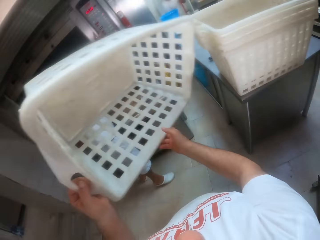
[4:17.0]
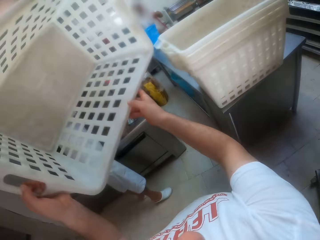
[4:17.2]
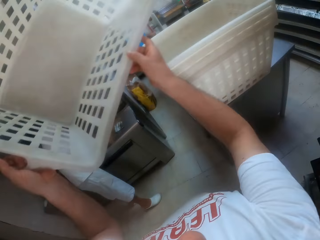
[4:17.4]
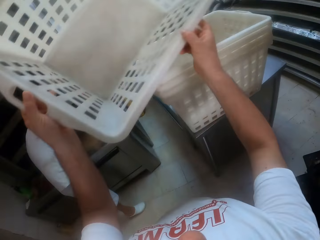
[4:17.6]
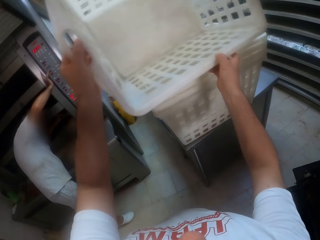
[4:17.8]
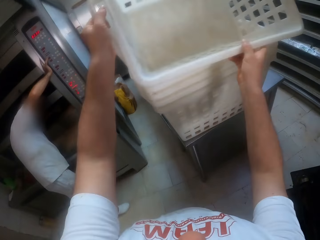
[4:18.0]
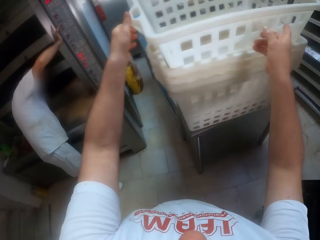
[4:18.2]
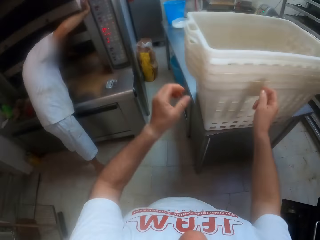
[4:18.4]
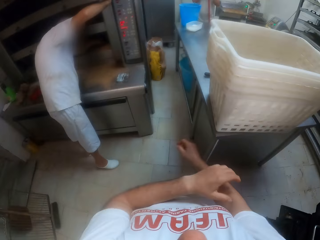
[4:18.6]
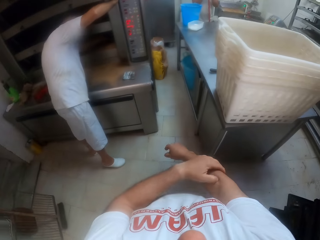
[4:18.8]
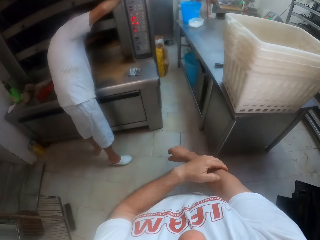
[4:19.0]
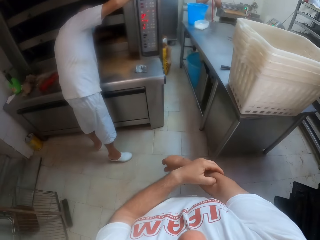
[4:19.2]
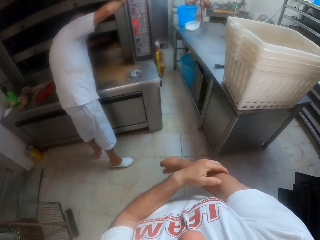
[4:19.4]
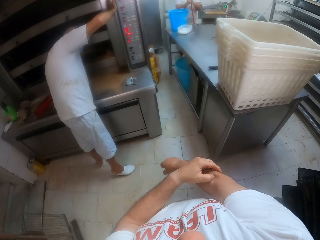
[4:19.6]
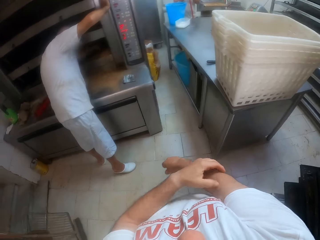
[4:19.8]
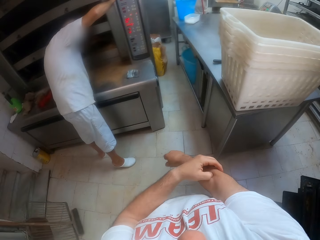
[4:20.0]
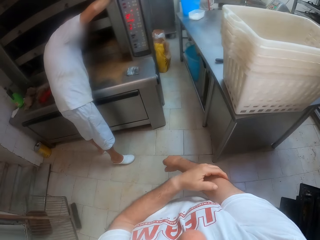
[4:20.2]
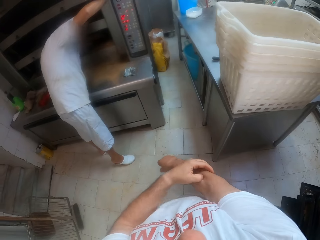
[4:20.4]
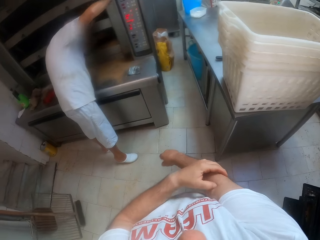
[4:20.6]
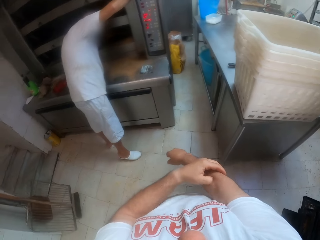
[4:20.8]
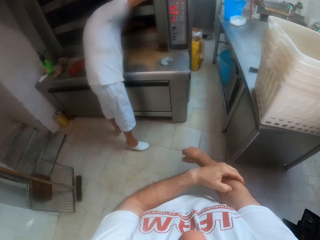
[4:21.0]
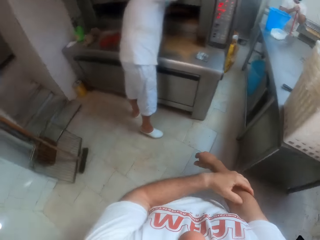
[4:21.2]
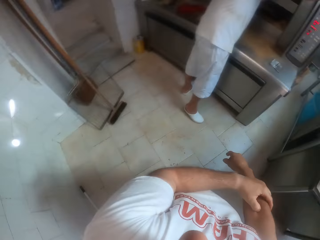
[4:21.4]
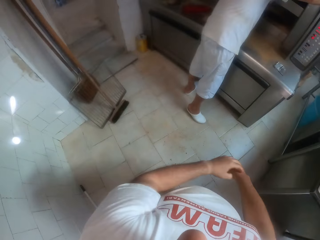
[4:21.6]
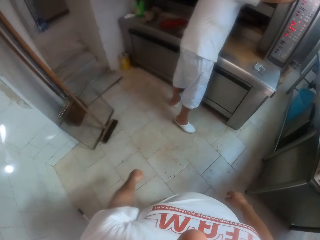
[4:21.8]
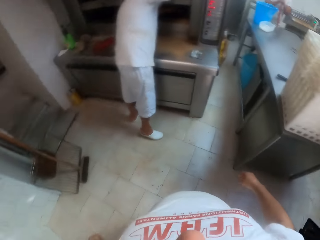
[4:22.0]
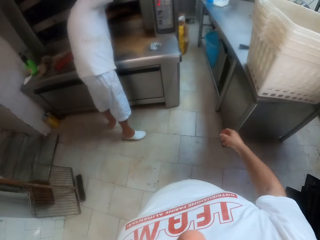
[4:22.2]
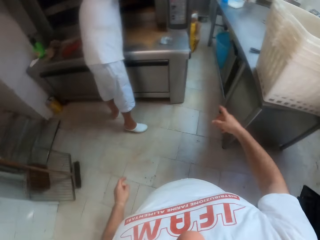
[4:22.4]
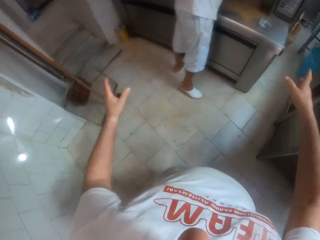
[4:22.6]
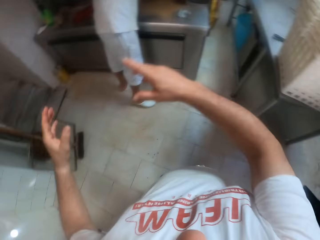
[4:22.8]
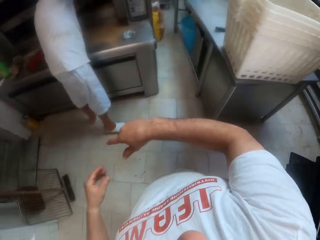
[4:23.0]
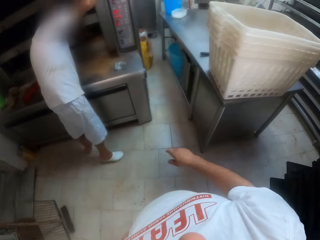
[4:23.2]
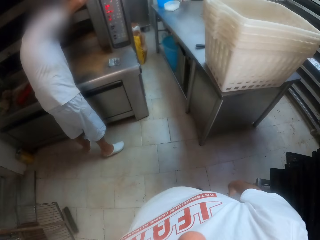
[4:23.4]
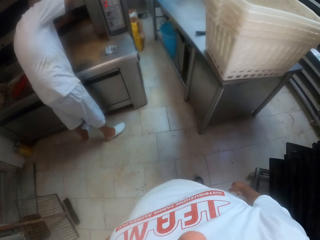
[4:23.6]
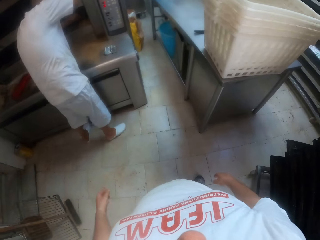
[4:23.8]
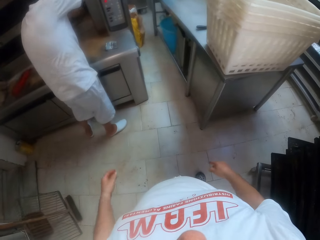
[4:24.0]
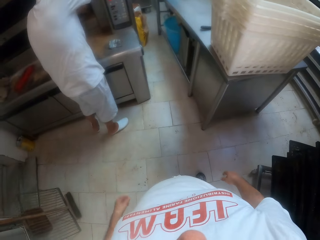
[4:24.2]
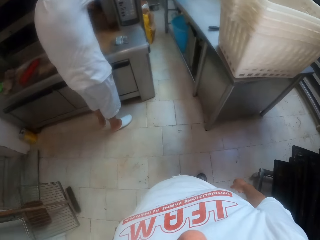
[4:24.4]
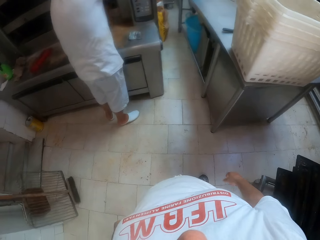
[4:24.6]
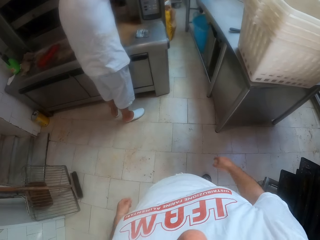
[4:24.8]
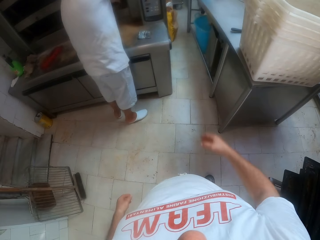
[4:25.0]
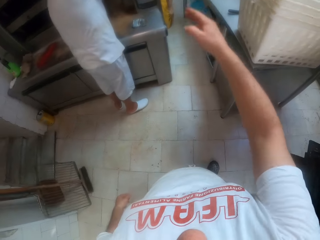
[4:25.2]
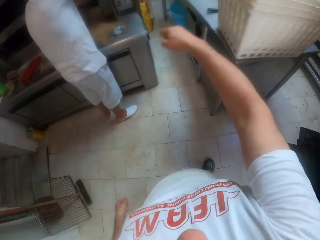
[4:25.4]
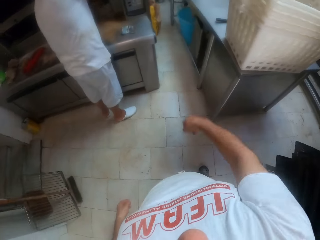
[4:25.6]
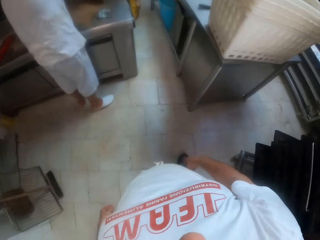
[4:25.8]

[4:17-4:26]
The camera wearer places the rectangular plastic basket in the rectangular plastic basket on the metallic baker's table with both hands. He scratches his hand. He moves his hands.

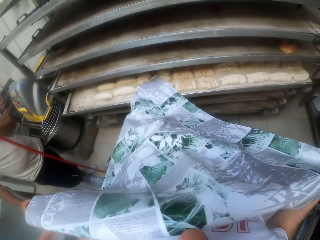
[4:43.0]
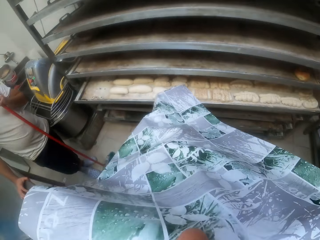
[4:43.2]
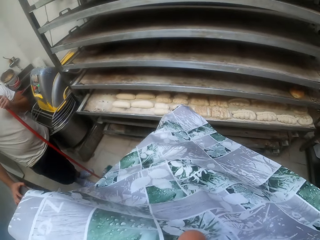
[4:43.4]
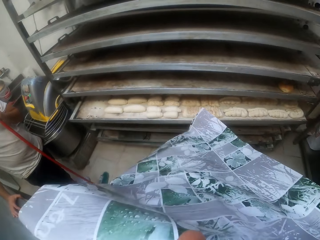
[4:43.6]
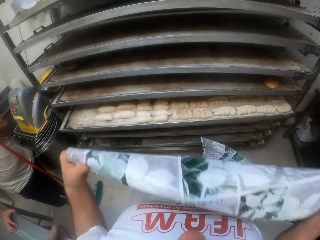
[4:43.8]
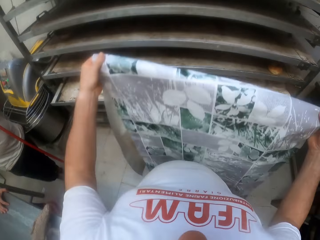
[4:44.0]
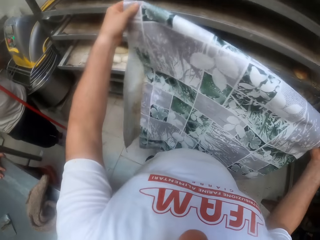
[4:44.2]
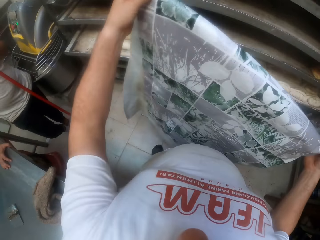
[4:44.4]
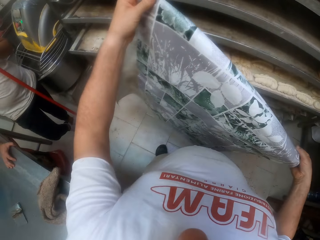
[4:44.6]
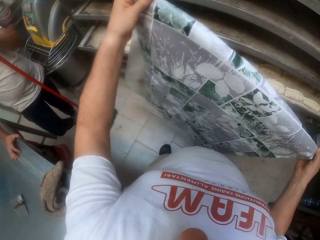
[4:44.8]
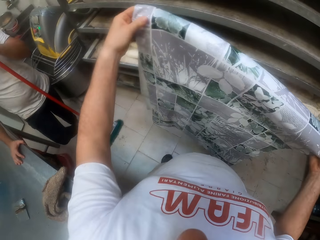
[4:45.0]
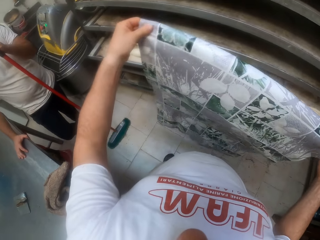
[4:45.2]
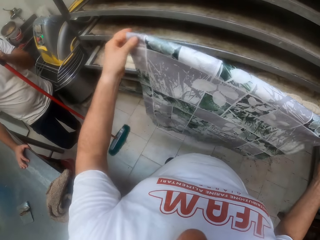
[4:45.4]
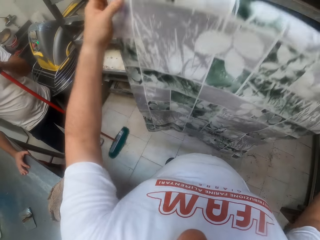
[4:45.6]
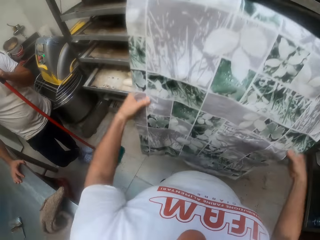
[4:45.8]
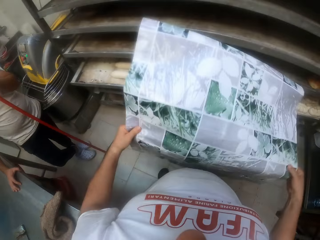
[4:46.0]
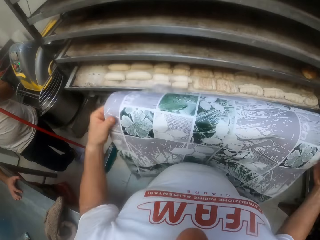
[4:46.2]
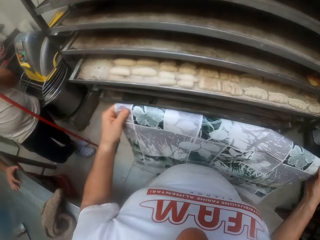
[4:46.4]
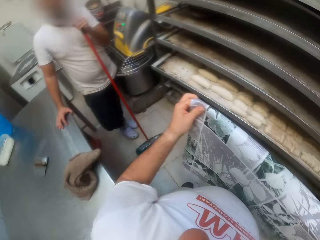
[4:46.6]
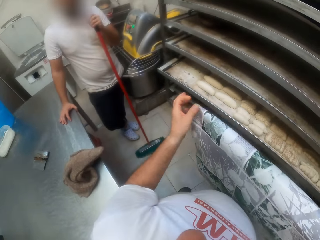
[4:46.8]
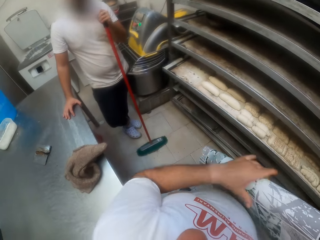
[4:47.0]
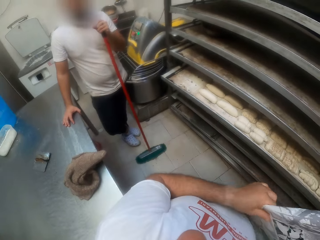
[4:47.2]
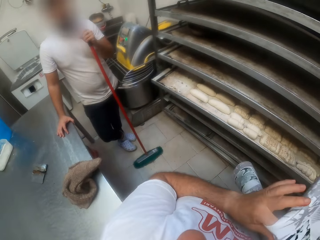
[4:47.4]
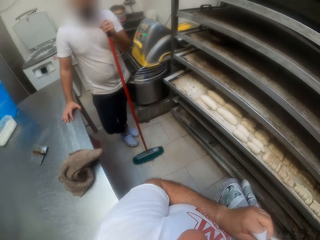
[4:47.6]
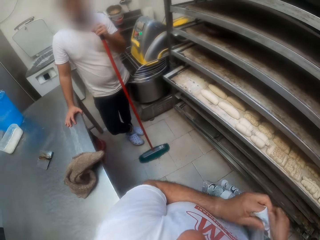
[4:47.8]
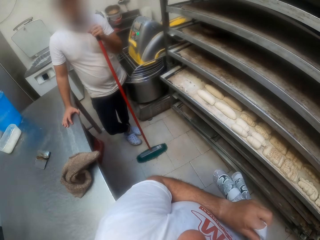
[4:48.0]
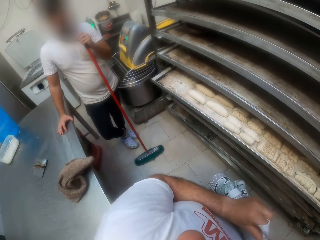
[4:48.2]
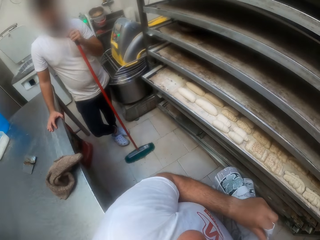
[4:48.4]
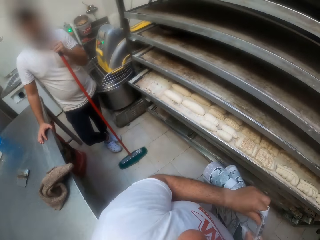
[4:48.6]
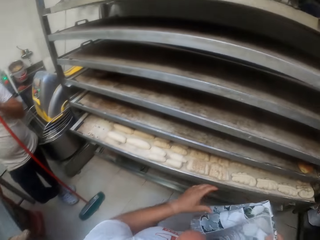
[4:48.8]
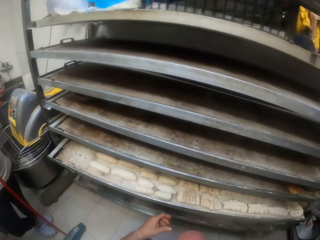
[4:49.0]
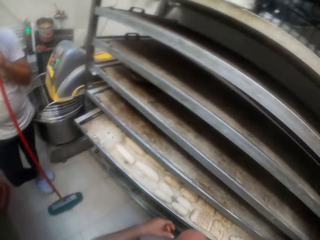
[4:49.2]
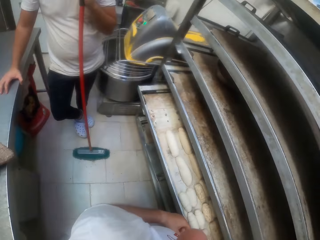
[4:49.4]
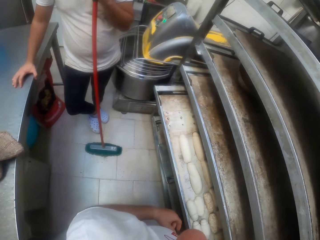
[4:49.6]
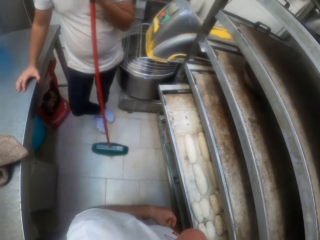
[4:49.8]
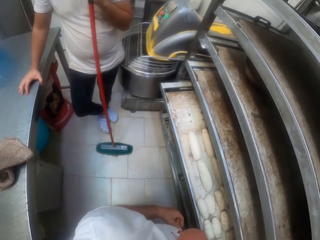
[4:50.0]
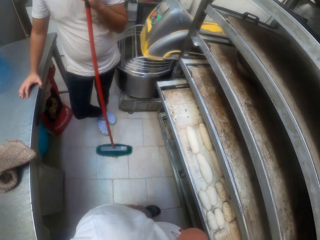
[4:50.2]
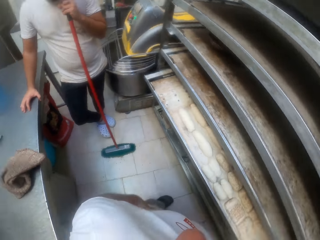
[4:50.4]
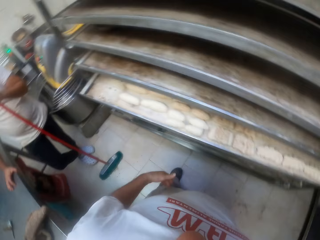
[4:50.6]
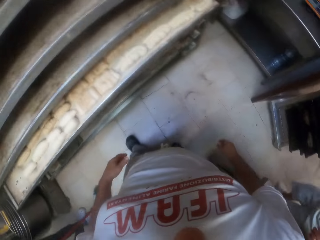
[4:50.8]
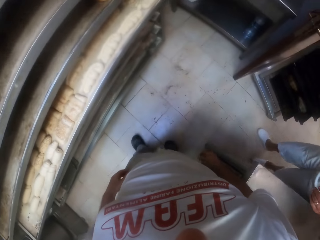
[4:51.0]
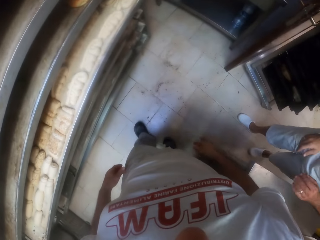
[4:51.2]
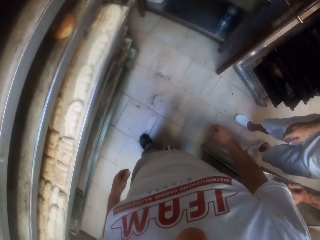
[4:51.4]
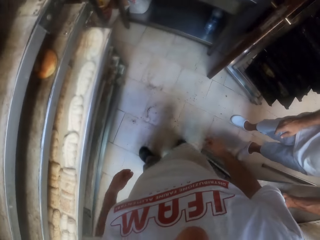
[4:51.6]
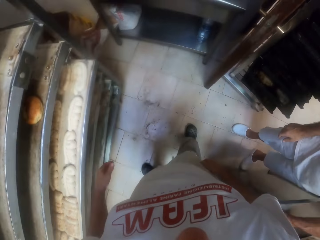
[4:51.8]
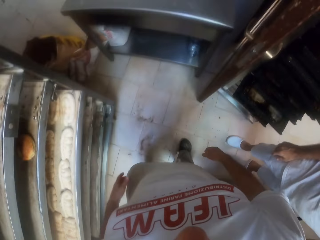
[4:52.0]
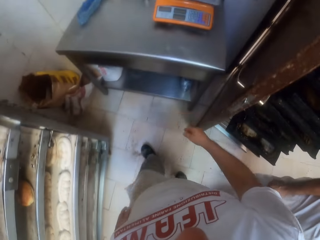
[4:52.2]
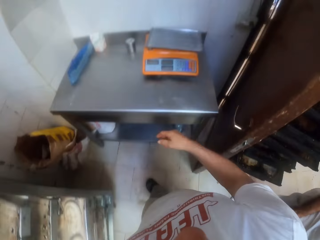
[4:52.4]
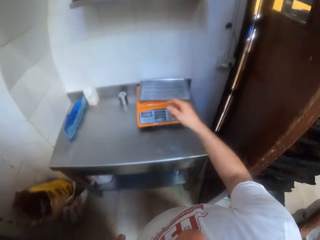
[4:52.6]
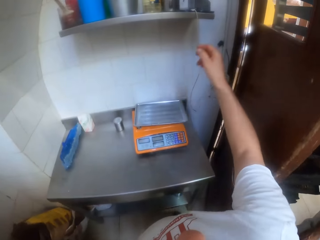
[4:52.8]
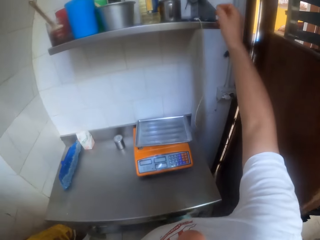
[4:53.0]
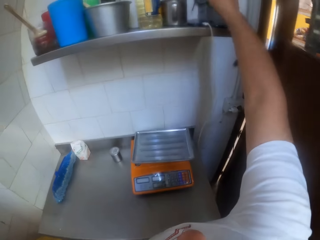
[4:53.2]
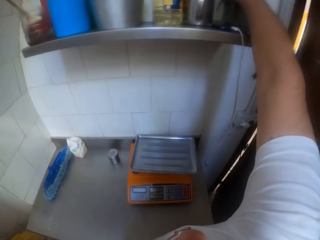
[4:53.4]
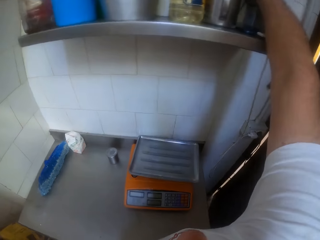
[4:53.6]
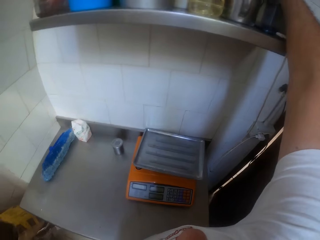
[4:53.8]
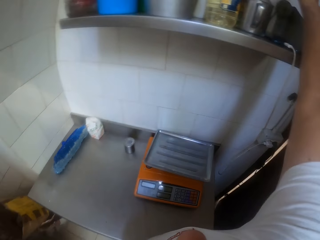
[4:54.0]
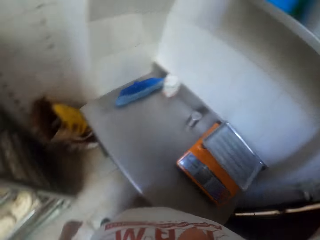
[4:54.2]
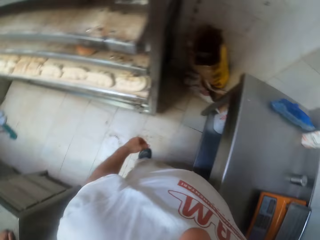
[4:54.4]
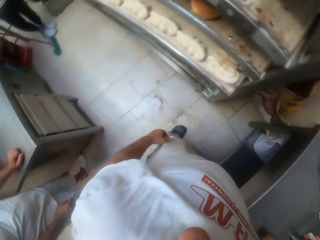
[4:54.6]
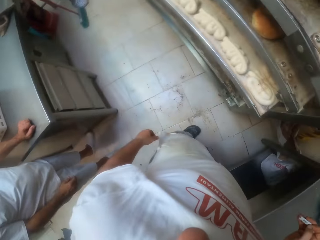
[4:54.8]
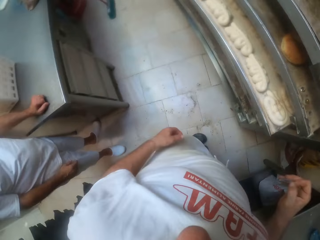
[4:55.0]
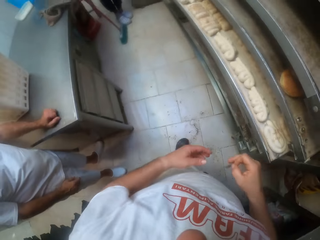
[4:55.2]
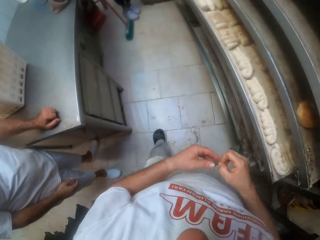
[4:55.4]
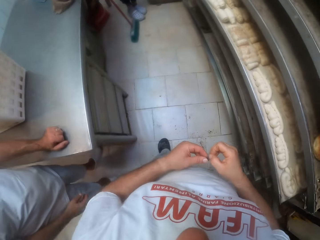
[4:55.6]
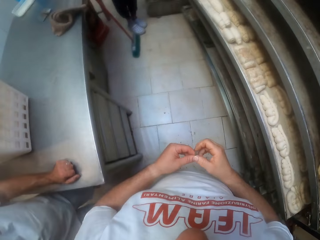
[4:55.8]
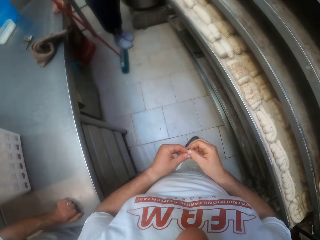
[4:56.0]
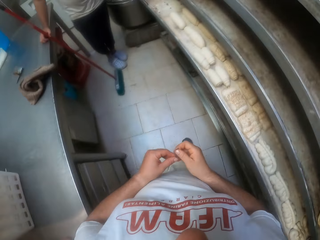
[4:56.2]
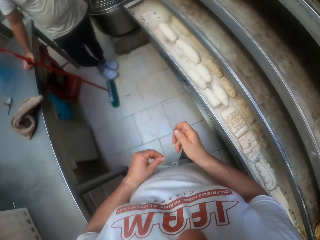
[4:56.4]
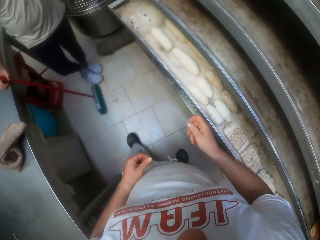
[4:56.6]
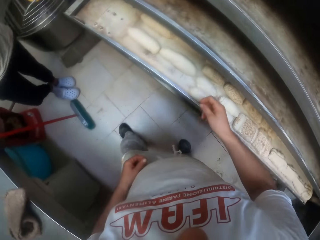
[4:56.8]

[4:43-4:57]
The camera wearer folds the cover. He drops the paper. A man holds a broom. The man walks towards the camera wearer. The camera wearer picks a blade from a shelf with his right hand. He holds the blade with both hands.
